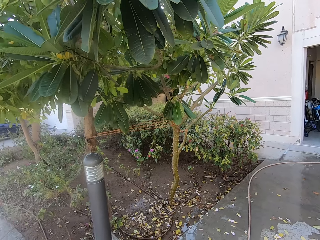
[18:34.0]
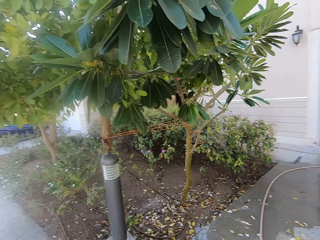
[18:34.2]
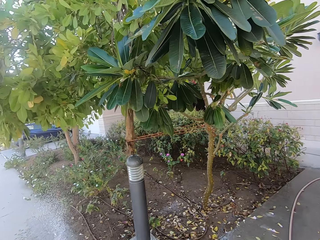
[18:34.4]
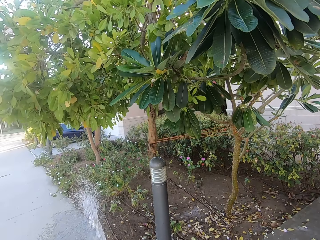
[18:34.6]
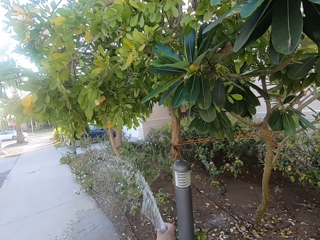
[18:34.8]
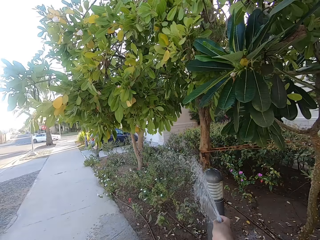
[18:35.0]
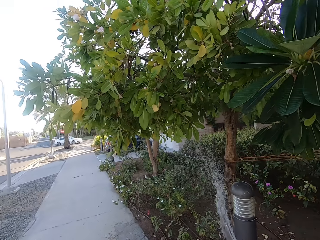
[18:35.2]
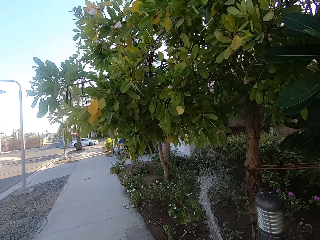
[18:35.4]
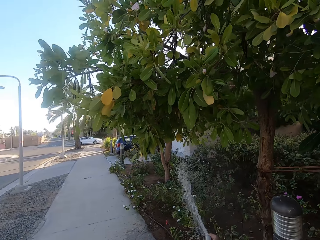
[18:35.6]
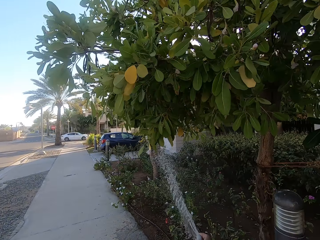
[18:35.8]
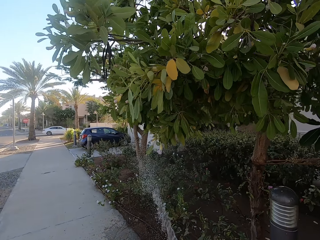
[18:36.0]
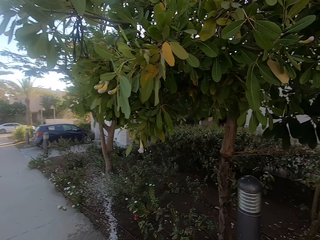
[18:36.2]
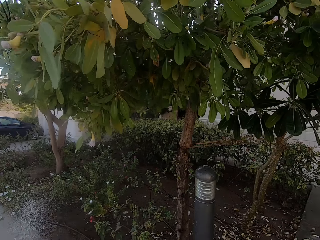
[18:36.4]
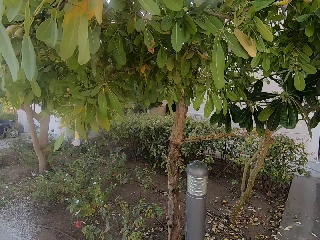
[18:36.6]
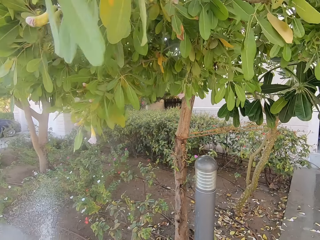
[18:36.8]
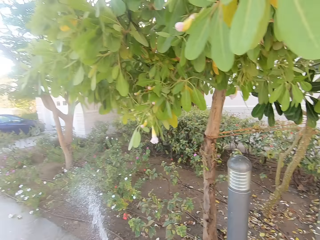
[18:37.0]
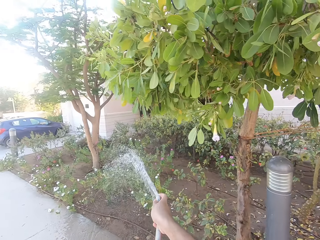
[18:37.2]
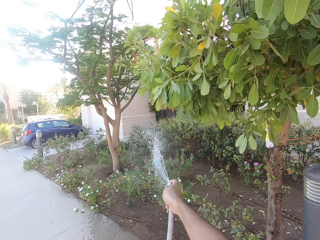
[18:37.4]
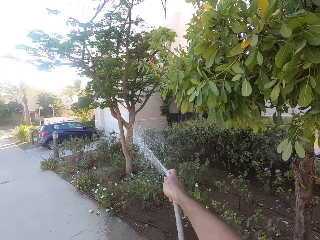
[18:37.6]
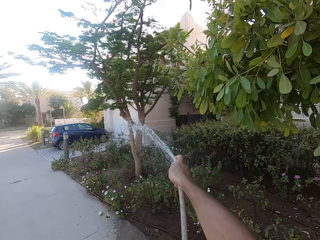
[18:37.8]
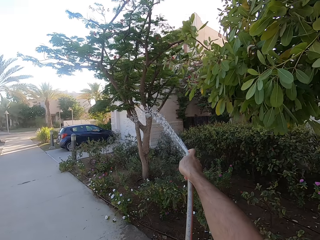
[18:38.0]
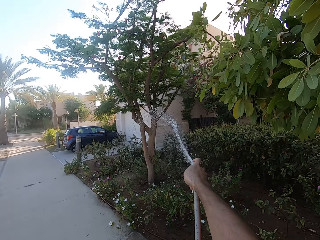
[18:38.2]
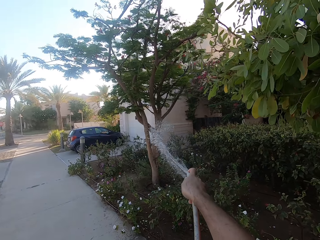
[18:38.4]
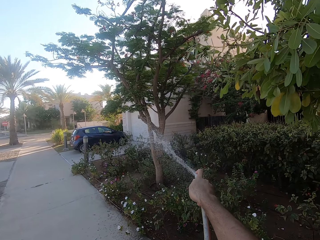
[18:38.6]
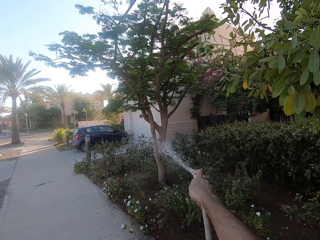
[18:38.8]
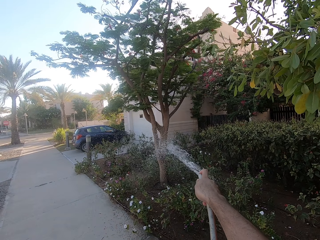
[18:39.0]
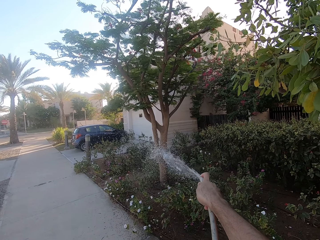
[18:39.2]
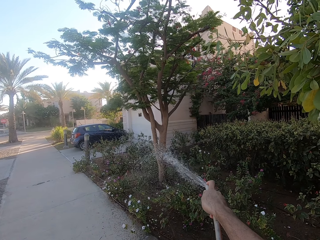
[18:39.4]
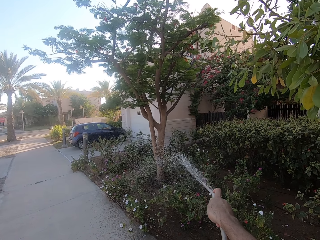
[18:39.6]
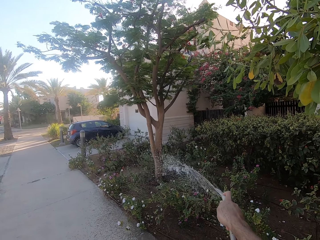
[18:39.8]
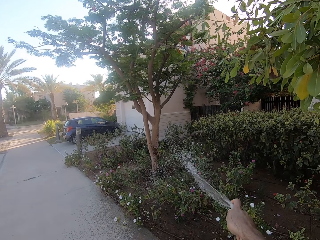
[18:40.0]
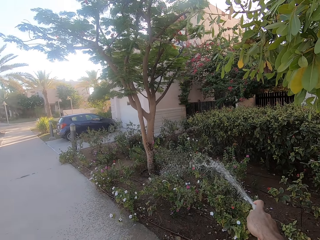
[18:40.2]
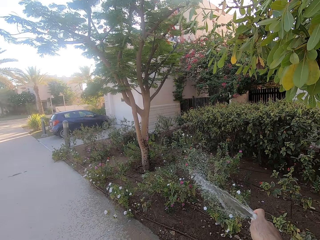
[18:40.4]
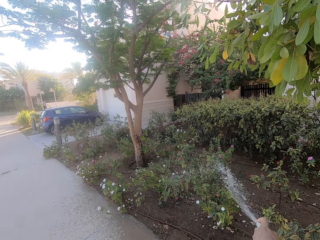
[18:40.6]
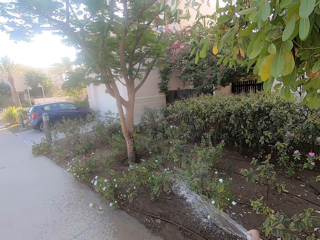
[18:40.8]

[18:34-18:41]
The camera wearer waters the plants.

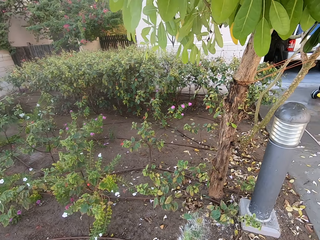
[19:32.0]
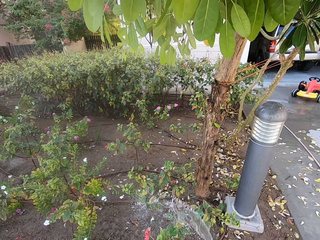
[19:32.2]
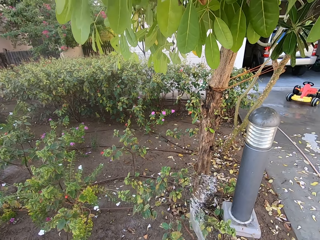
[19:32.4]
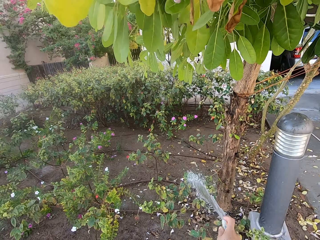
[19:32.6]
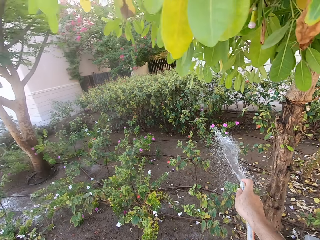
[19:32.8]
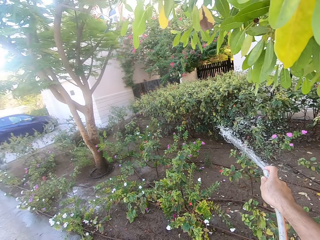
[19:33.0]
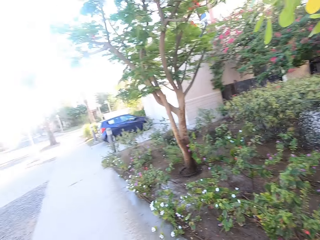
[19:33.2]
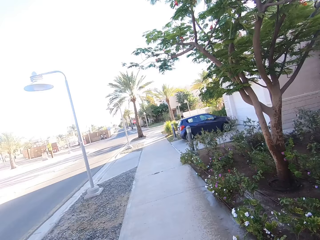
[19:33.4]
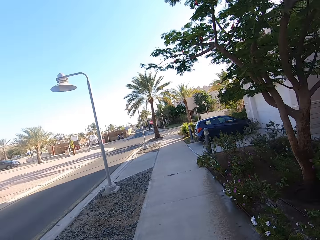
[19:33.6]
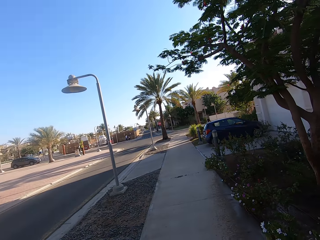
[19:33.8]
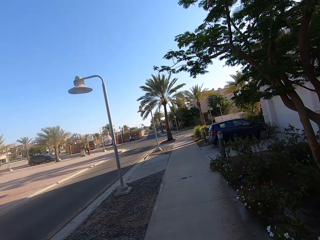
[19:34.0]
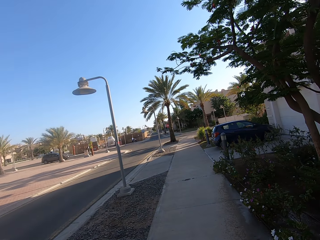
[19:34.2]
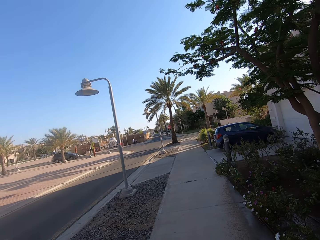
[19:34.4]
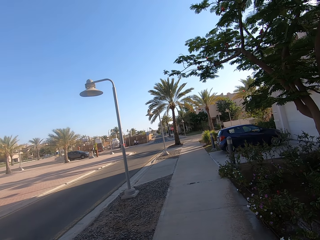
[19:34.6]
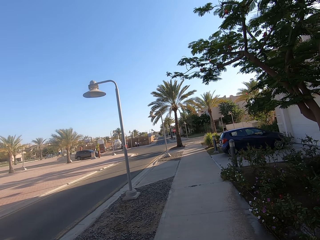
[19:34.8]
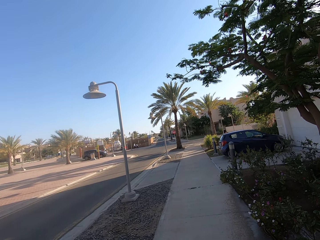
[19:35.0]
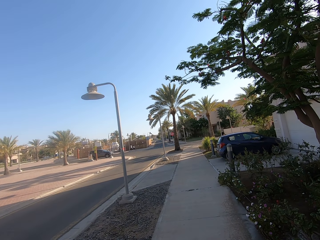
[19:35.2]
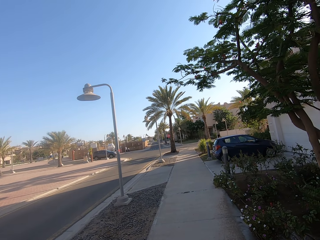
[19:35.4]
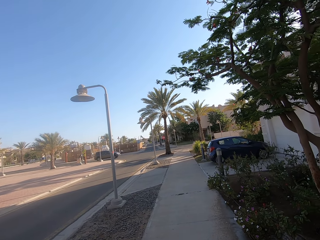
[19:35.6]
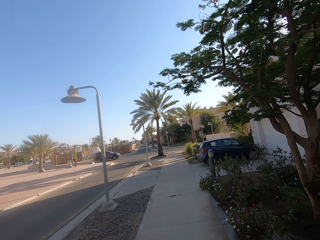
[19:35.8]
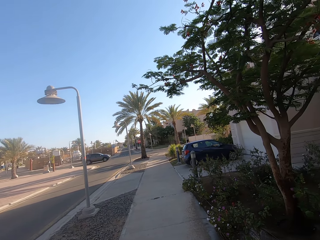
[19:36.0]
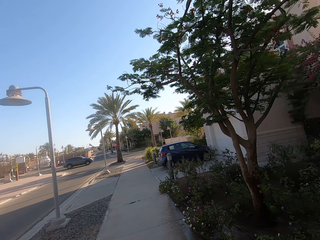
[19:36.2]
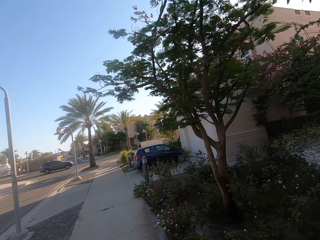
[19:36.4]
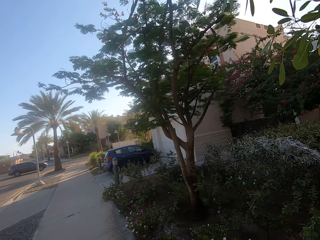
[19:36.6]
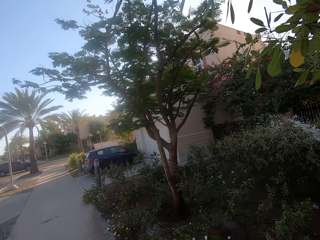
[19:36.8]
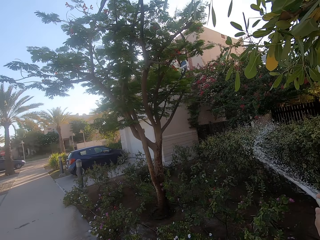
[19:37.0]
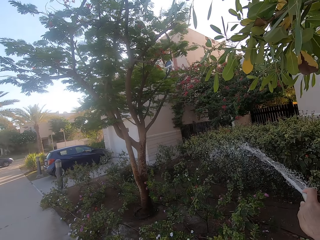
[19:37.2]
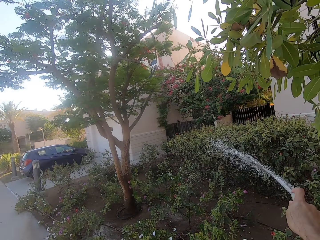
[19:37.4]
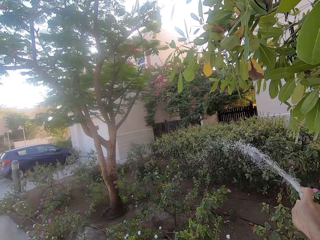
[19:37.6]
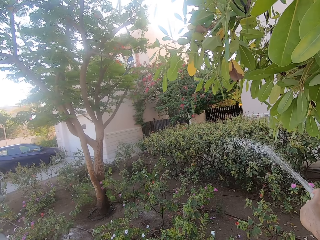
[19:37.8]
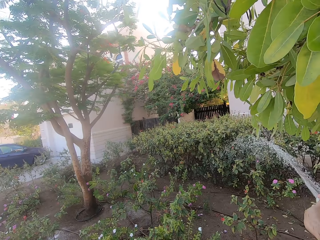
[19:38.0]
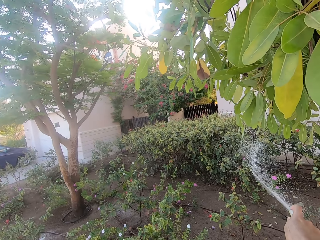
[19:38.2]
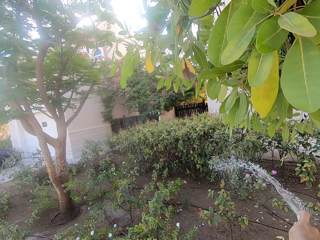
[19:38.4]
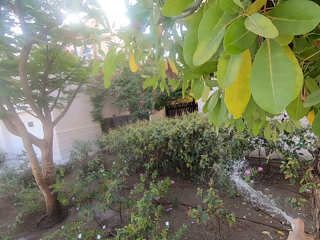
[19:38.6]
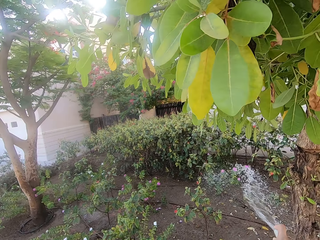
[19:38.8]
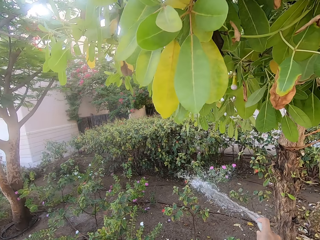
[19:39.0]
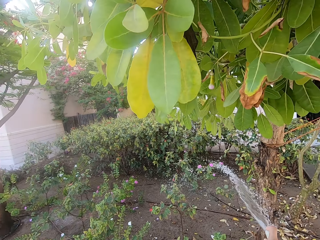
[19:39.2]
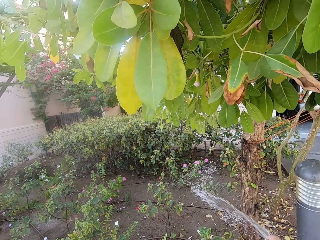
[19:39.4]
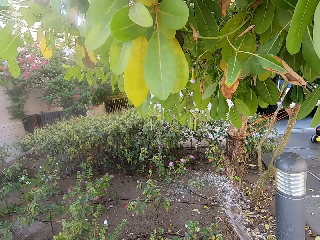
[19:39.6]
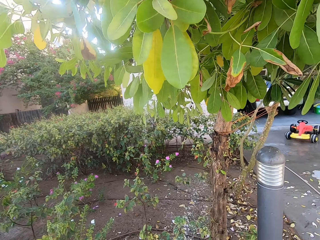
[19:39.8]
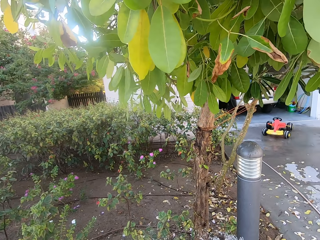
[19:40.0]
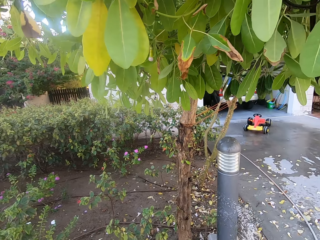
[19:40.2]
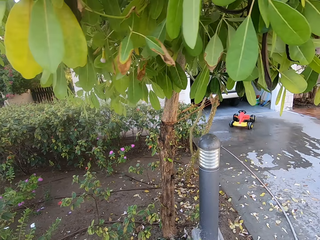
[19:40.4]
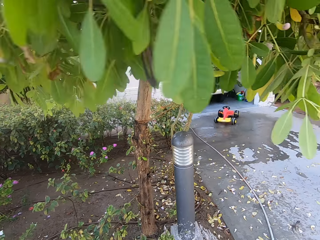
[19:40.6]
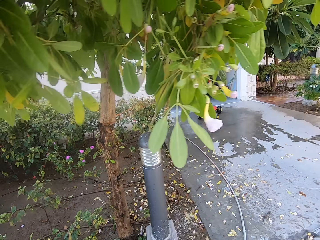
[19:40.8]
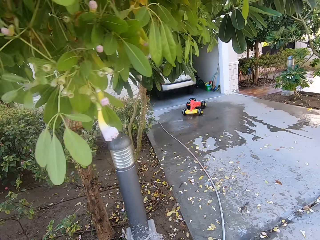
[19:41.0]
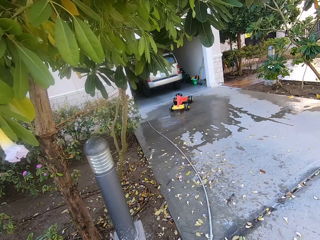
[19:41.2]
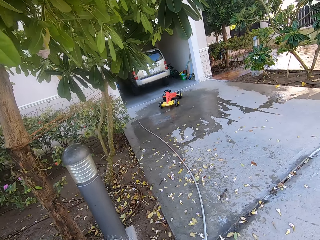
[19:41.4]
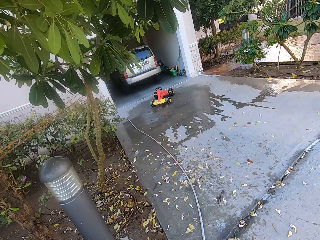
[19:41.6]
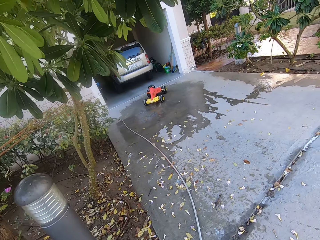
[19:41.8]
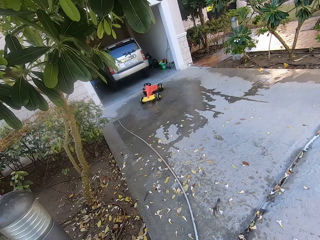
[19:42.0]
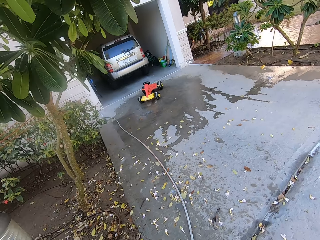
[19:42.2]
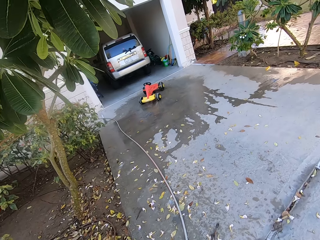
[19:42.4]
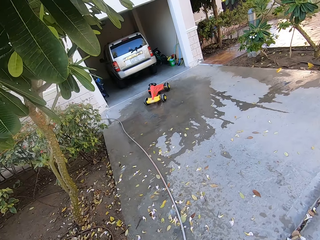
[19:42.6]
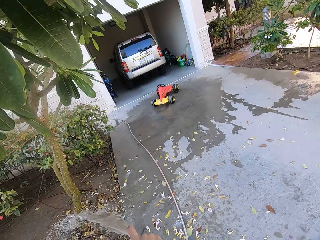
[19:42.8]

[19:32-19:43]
The camera wearer looks across the road. They water the plants.
